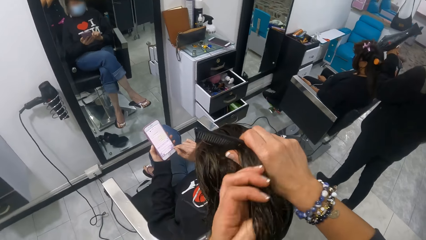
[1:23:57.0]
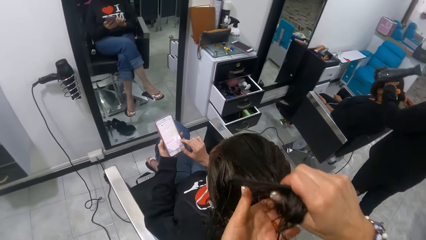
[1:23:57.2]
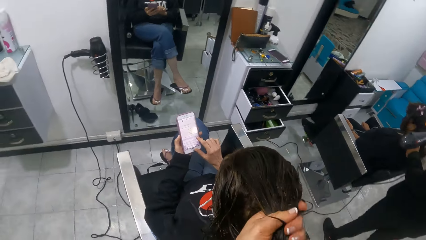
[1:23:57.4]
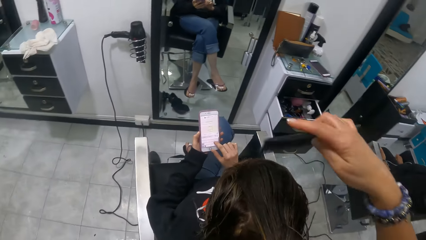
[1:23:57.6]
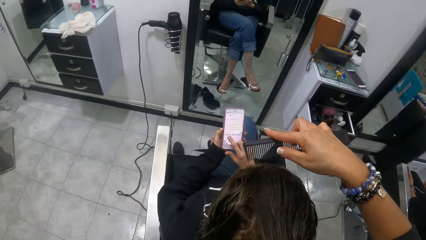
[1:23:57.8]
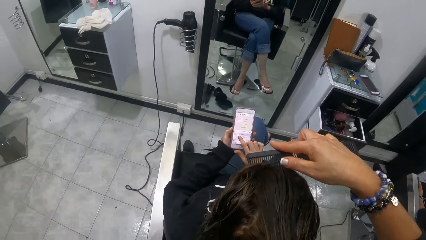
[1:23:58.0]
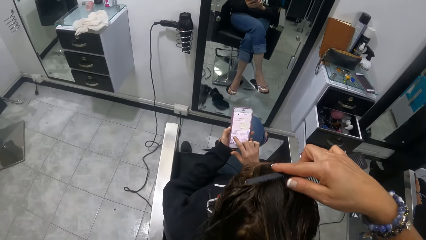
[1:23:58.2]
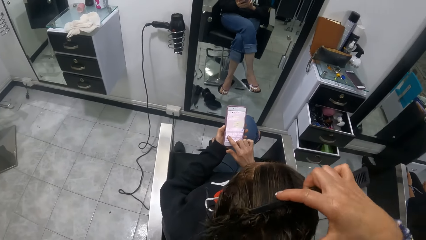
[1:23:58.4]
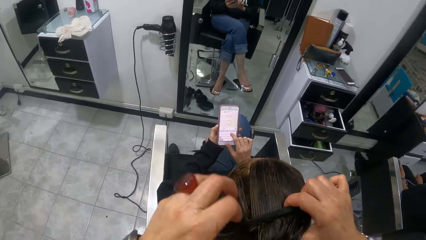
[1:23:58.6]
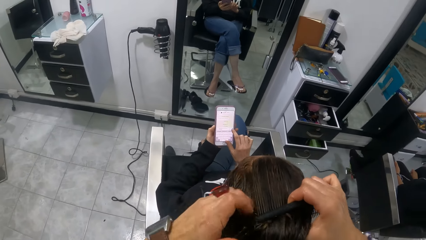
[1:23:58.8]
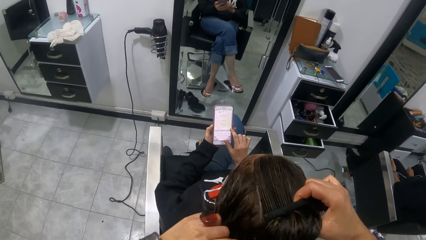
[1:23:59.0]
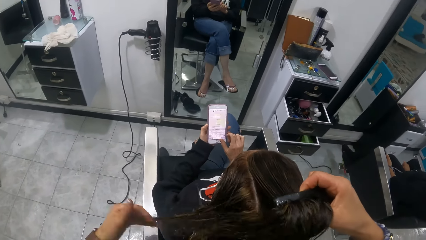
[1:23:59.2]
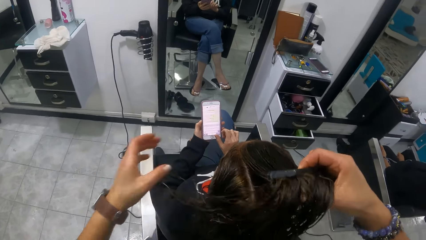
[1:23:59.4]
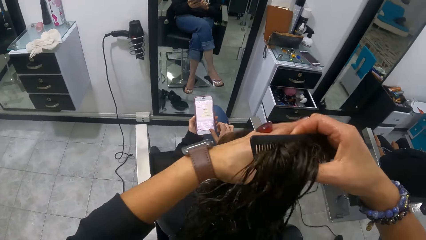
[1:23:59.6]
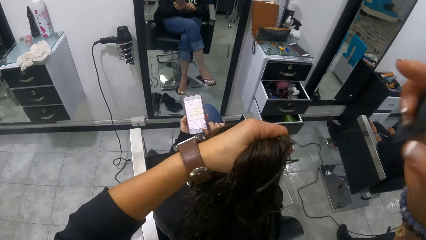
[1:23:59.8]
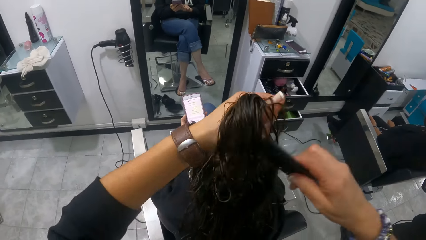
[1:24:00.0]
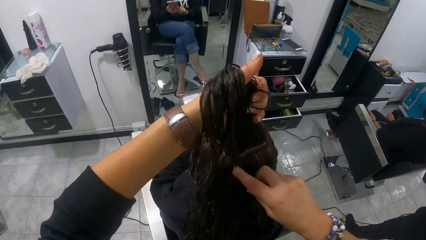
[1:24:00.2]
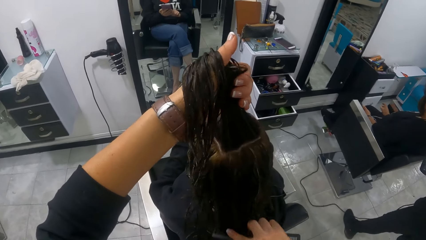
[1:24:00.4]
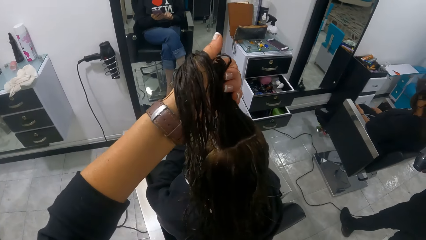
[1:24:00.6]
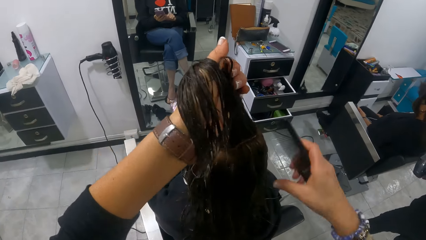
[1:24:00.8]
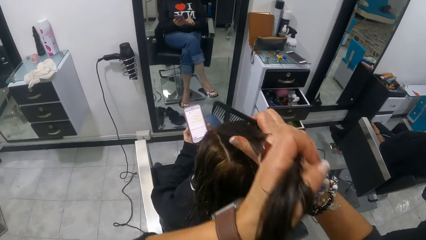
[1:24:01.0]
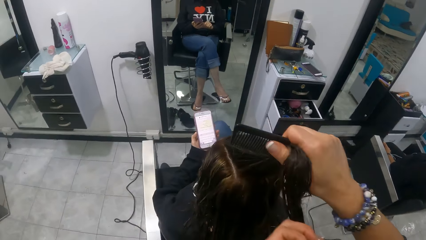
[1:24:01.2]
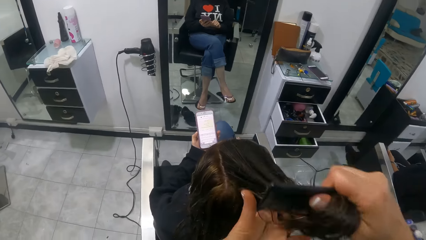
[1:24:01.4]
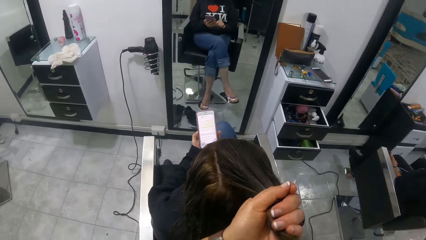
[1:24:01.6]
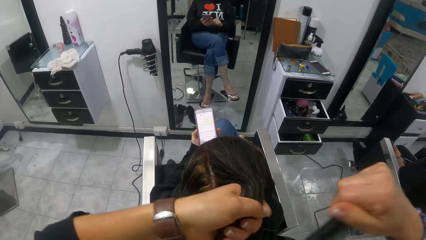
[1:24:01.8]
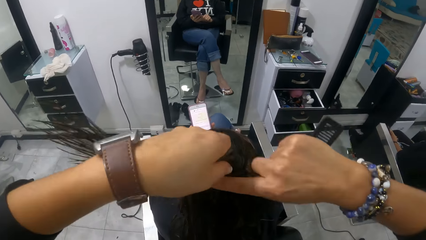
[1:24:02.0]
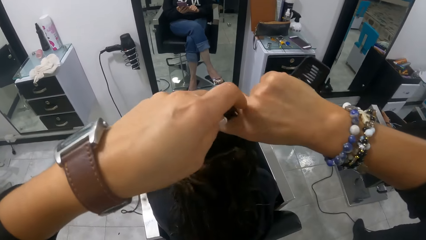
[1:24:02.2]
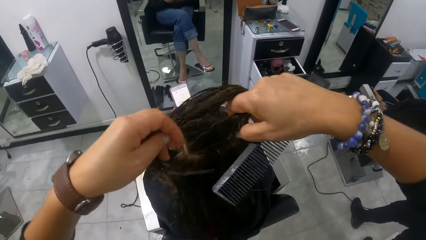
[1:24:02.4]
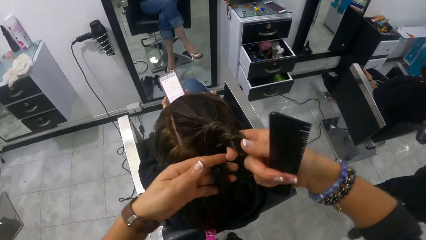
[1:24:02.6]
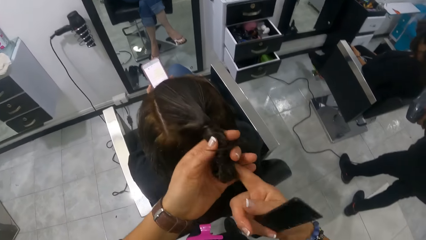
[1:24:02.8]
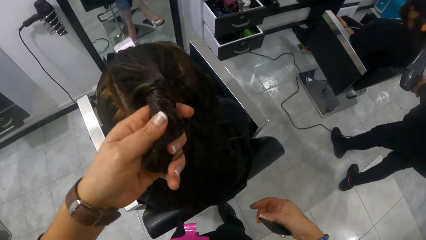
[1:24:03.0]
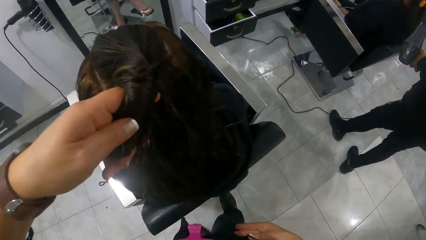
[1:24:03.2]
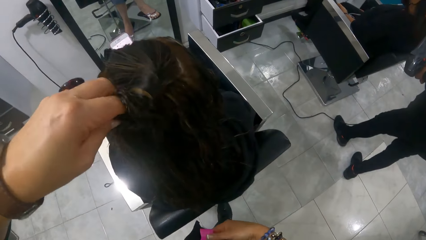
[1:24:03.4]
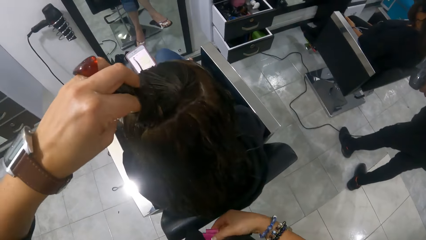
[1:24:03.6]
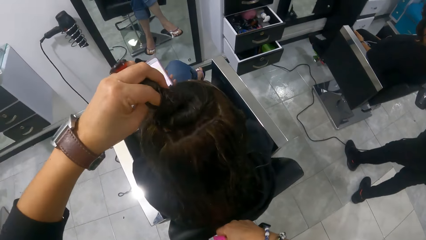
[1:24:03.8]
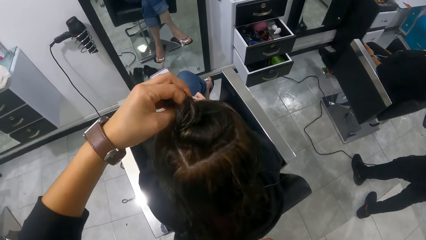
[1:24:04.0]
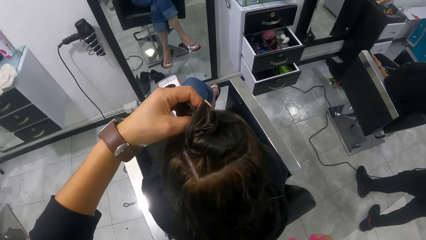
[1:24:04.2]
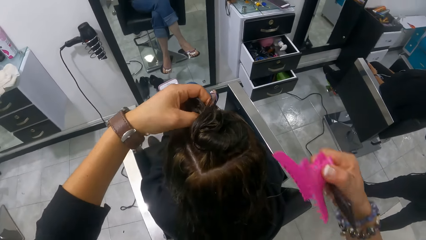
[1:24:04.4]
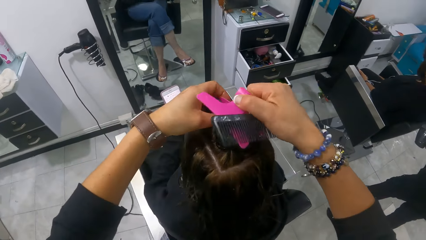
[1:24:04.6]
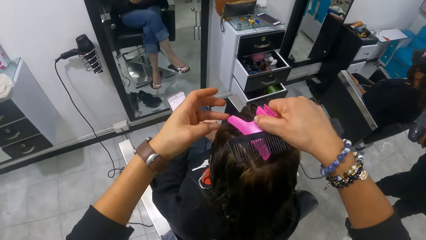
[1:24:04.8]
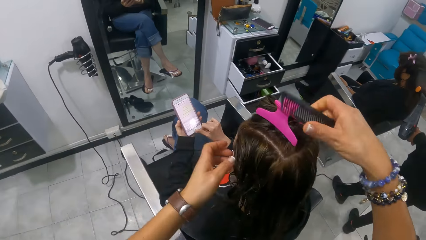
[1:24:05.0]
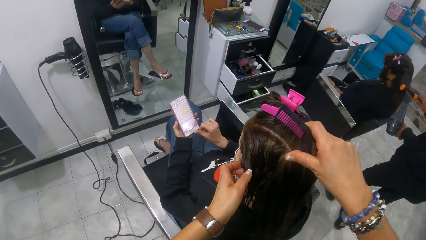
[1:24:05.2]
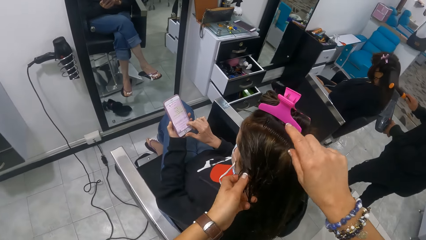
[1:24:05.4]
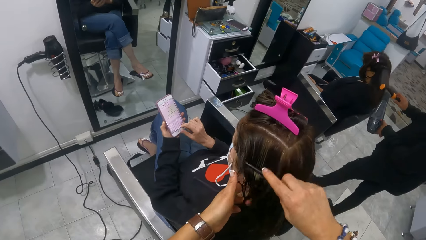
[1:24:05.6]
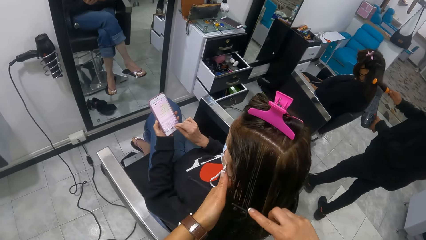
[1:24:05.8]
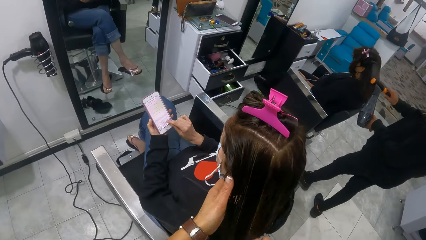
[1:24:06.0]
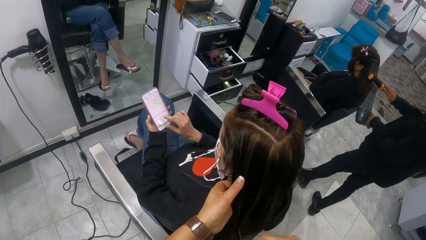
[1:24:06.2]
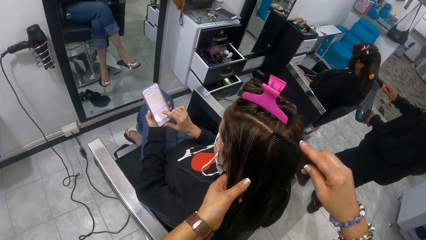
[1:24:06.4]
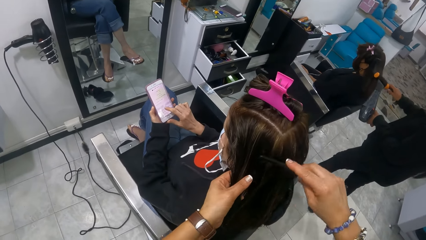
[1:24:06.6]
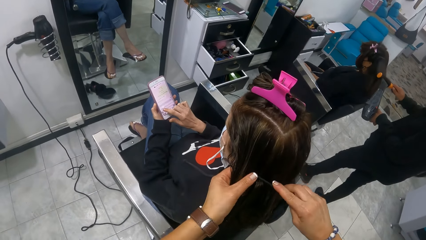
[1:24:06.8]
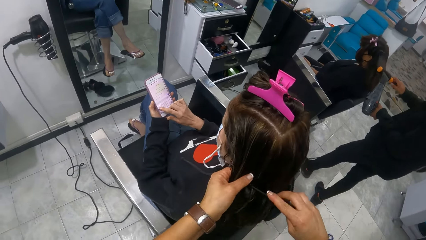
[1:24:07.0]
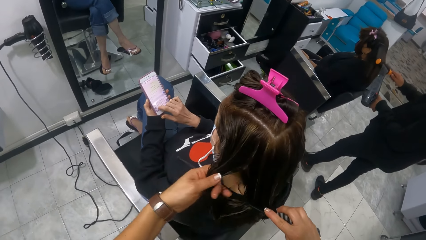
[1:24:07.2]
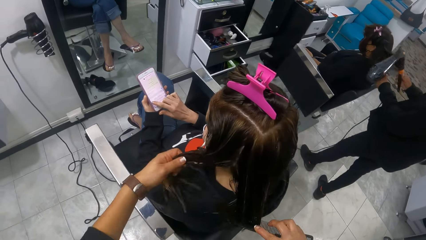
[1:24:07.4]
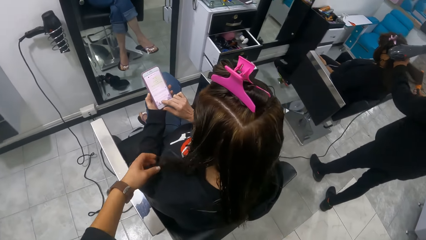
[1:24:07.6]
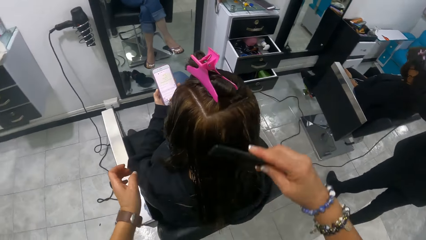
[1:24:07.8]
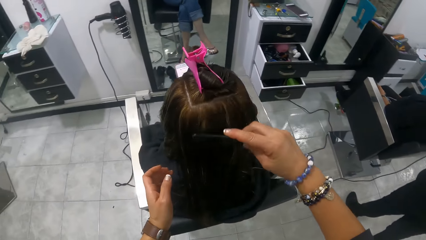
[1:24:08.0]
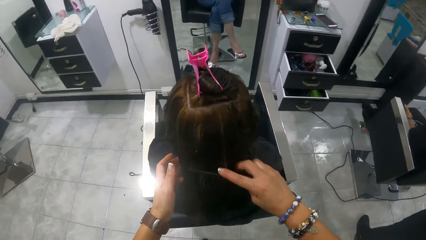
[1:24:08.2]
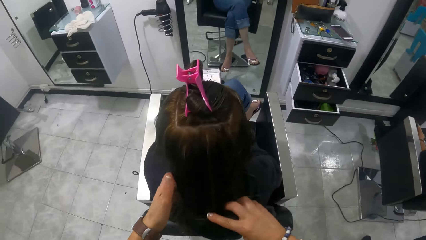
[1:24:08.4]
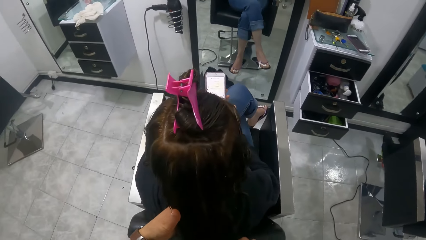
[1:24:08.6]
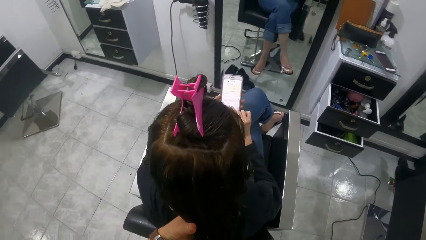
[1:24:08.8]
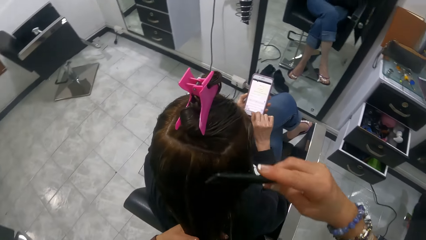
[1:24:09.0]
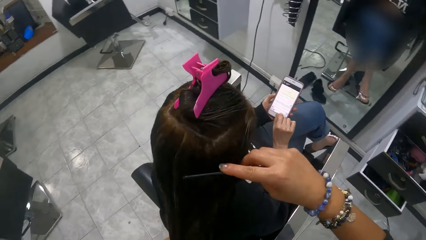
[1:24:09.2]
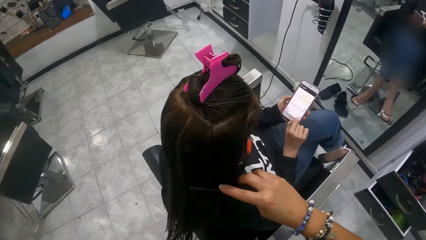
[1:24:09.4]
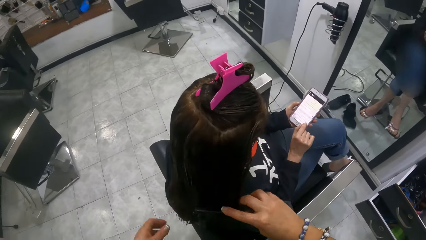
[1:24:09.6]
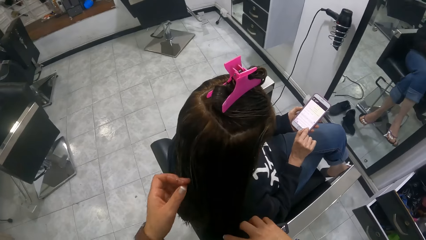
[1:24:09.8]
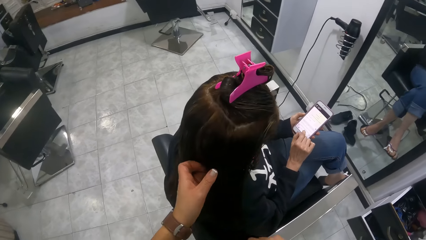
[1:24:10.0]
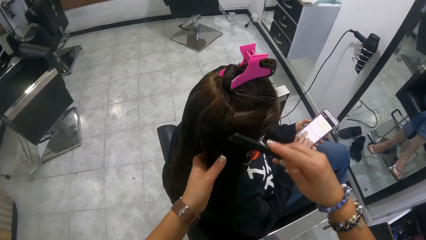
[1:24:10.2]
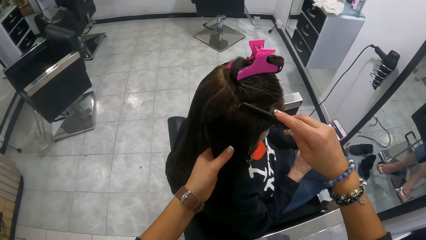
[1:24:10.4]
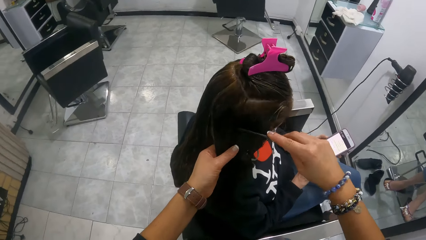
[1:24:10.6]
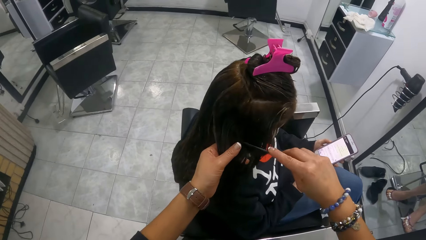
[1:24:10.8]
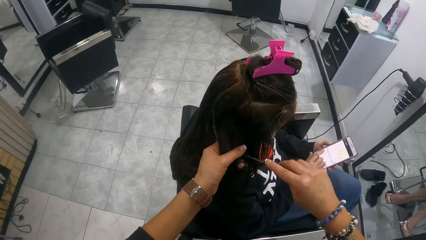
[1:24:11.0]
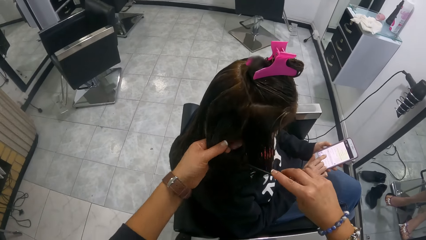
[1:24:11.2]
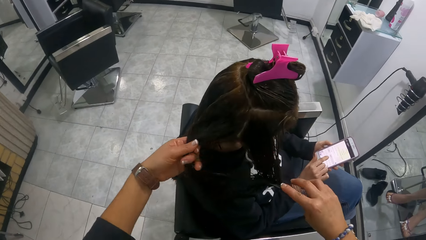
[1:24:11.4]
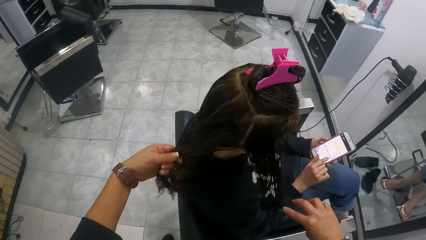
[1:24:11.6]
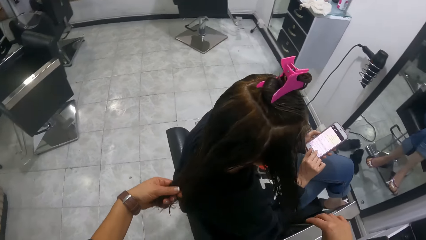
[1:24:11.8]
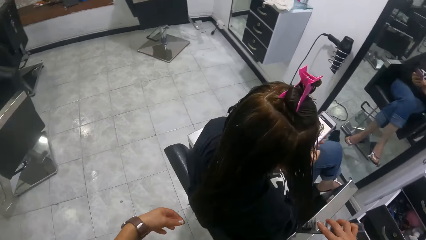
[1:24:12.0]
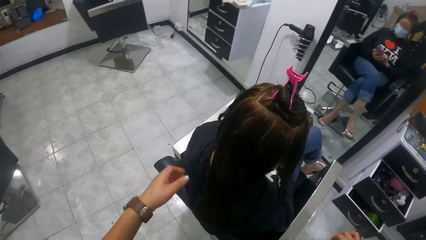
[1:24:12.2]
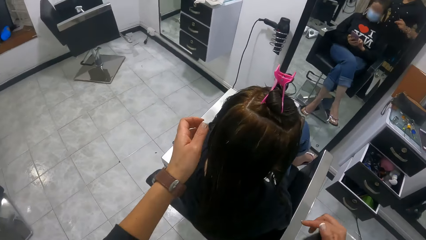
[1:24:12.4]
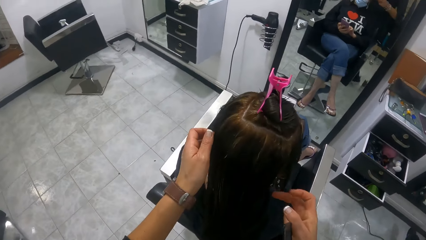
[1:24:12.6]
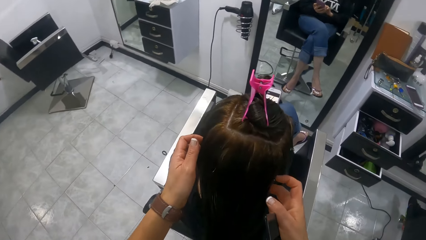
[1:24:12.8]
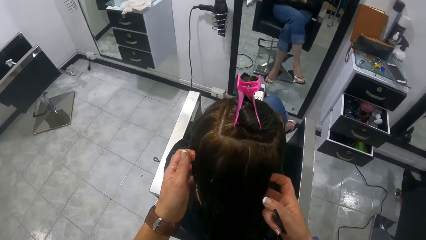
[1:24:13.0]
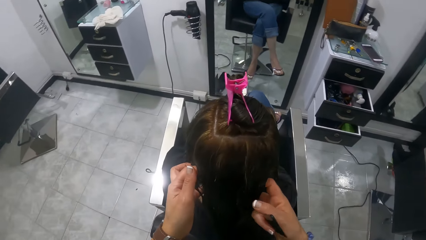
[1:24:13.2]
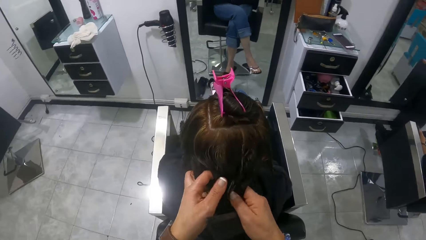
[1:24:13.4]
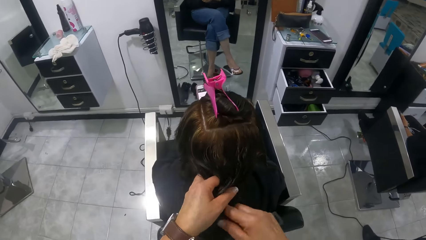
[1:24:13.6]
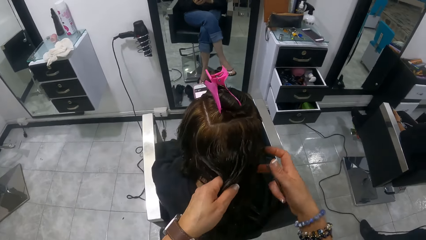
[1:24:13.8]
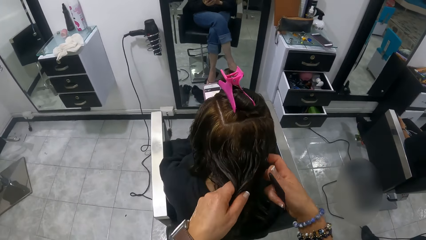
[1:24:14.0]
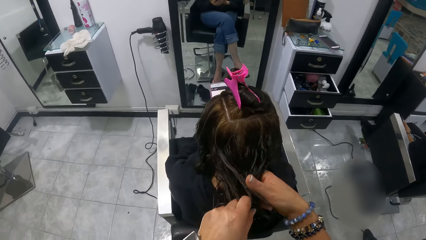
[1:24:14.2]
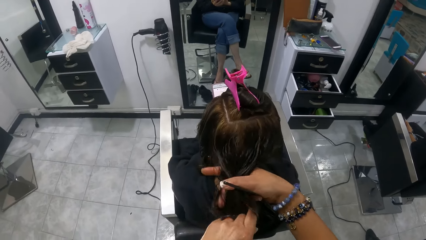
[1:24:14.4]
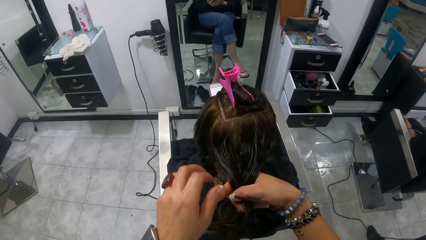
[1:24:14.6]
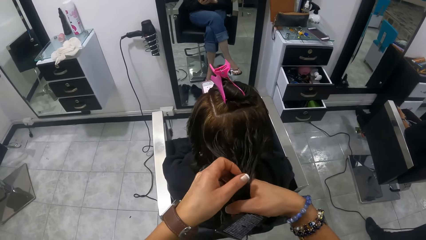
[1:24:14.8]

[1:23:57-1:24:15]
The camera wearer removes the clip on her shirt with her right hand. She clips the hair of the woman with the clip in her right hand. She combs the hair of the woman with the comb with both hands.
